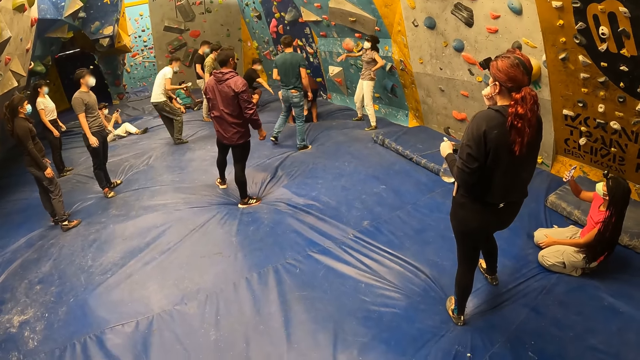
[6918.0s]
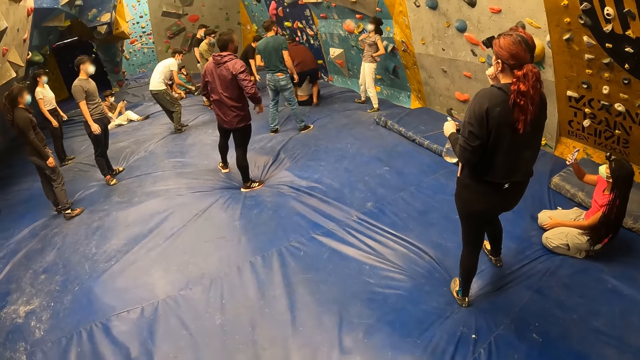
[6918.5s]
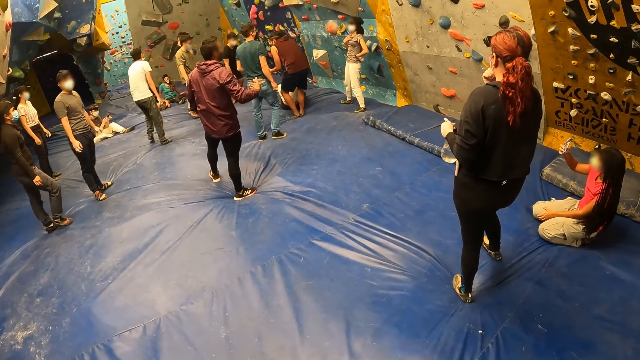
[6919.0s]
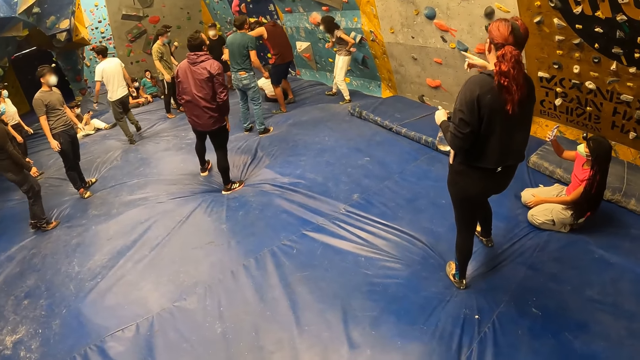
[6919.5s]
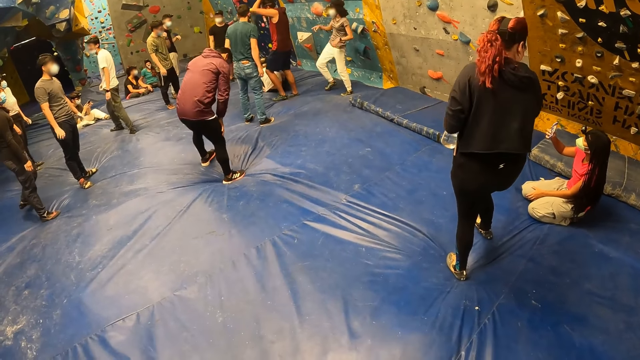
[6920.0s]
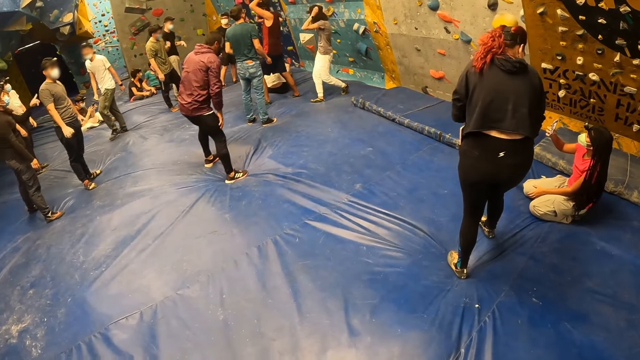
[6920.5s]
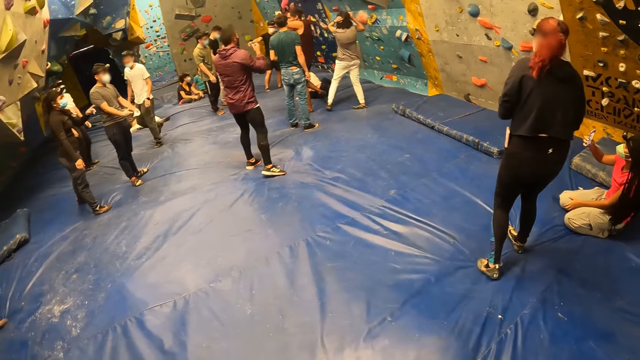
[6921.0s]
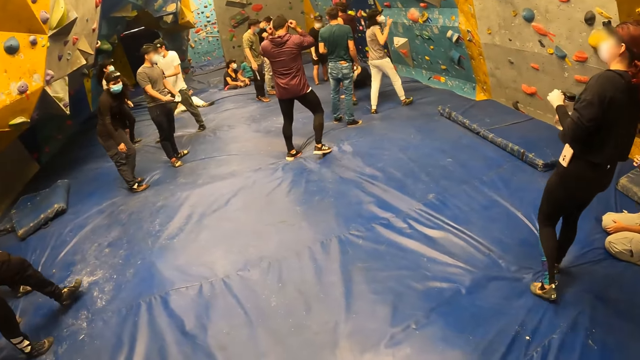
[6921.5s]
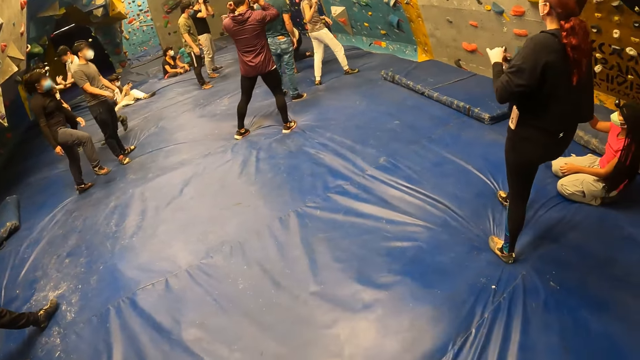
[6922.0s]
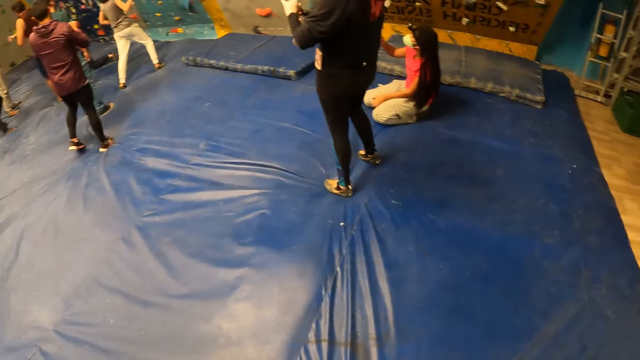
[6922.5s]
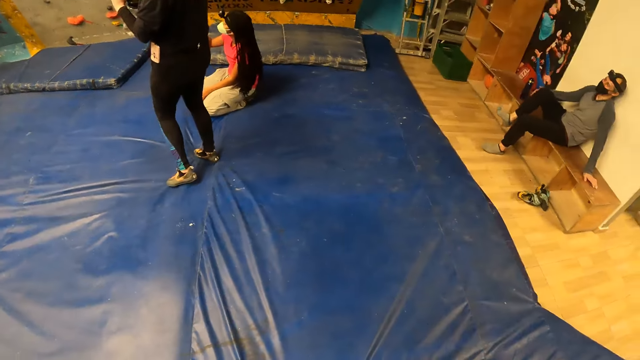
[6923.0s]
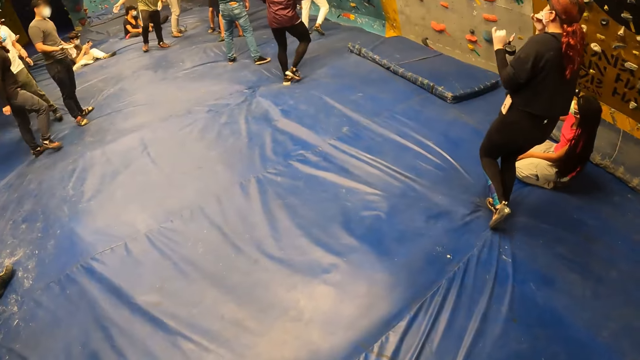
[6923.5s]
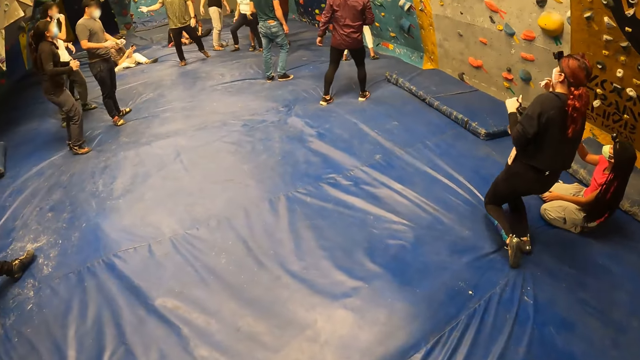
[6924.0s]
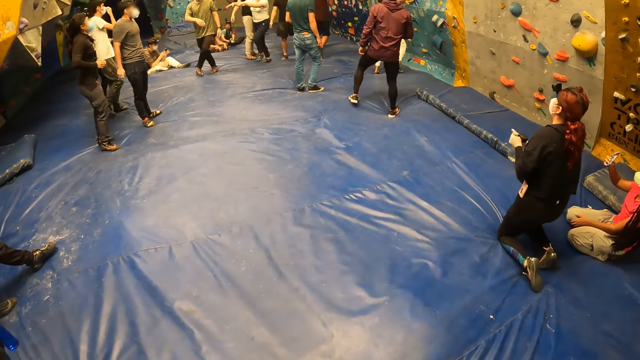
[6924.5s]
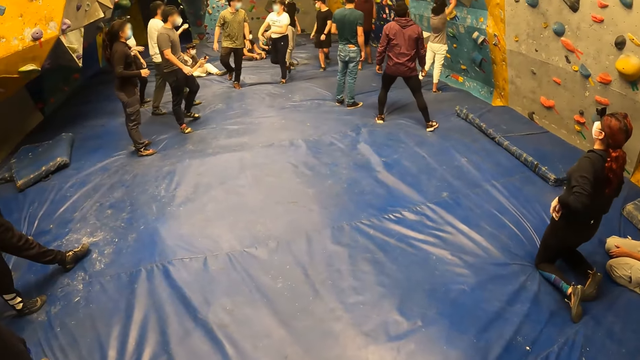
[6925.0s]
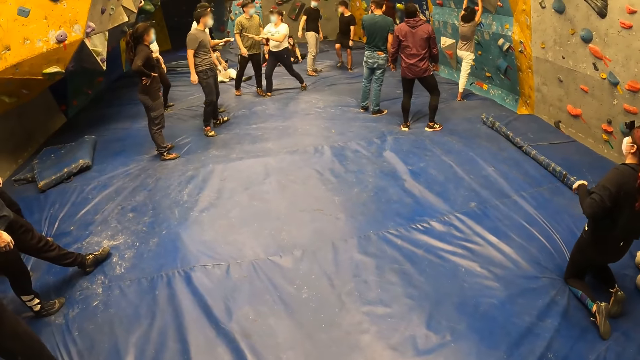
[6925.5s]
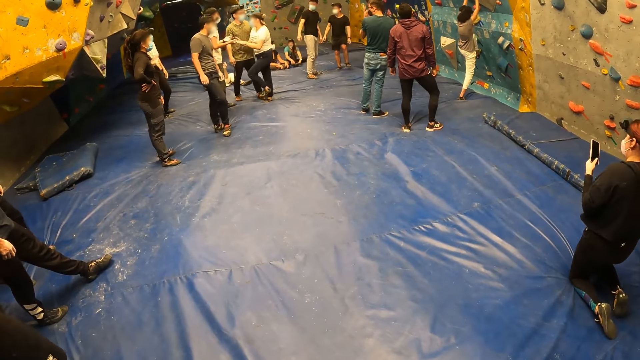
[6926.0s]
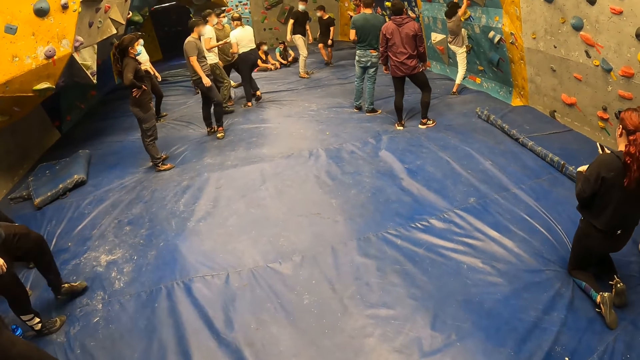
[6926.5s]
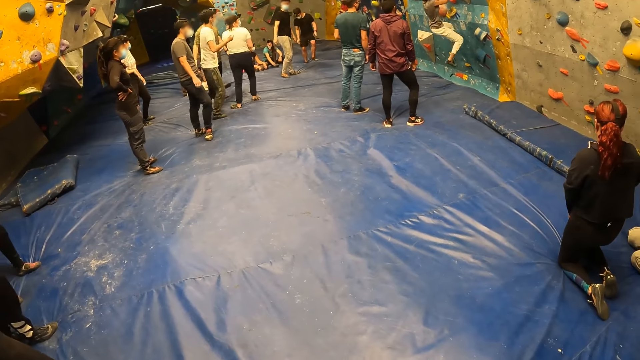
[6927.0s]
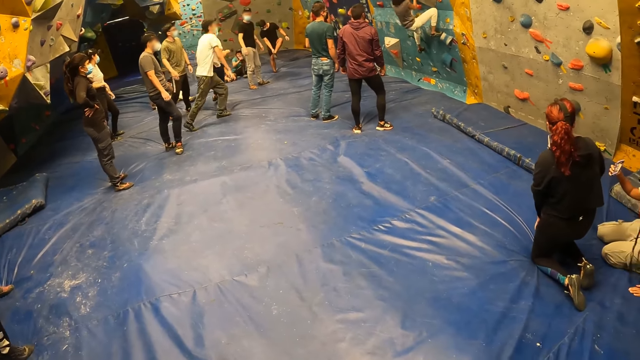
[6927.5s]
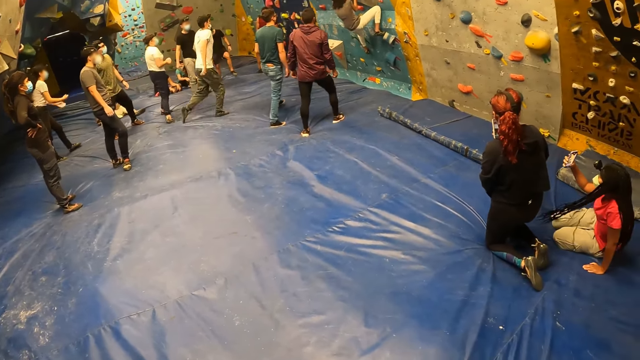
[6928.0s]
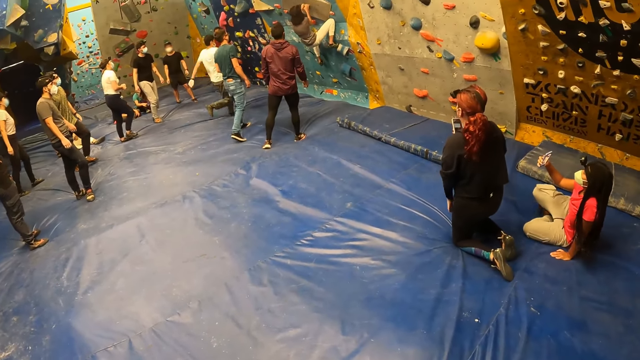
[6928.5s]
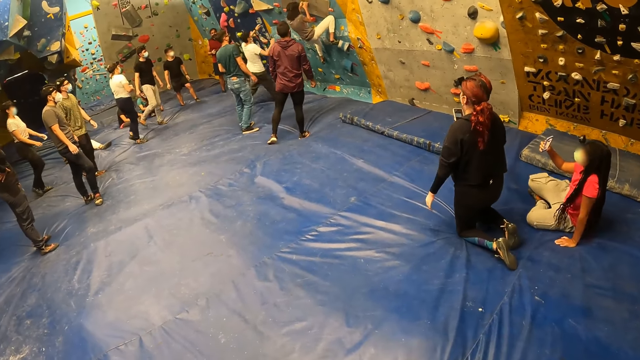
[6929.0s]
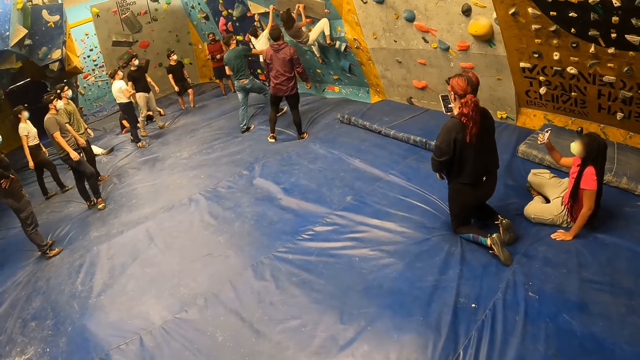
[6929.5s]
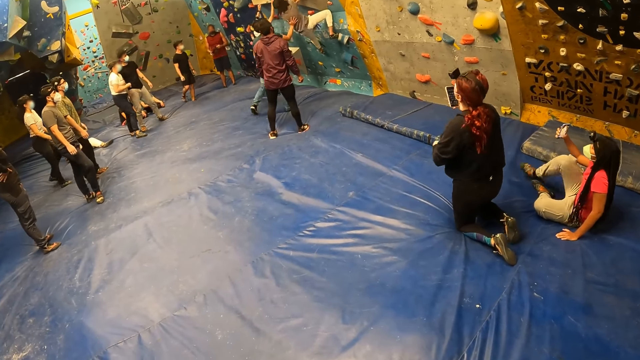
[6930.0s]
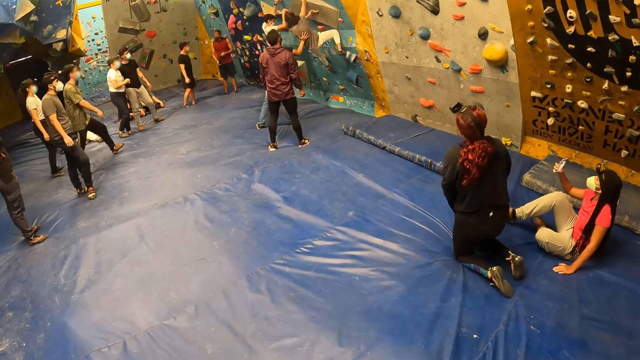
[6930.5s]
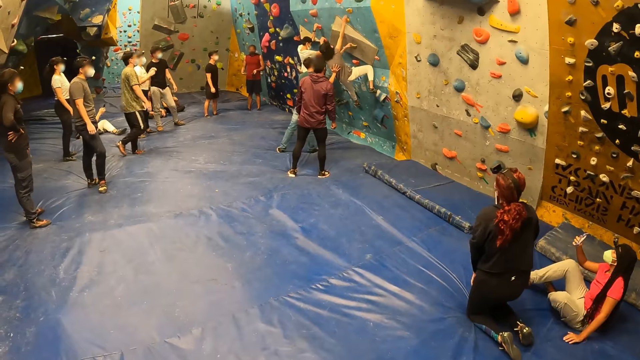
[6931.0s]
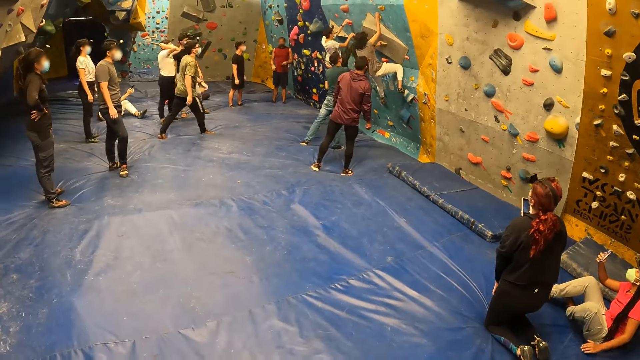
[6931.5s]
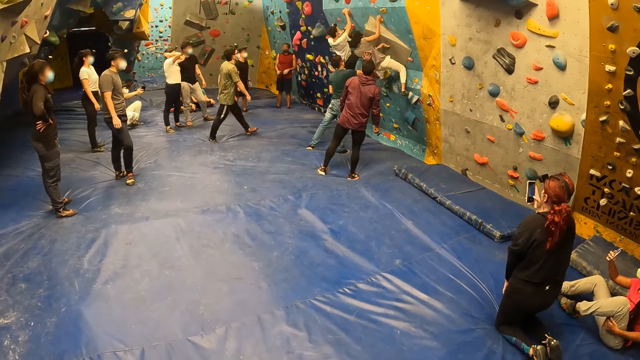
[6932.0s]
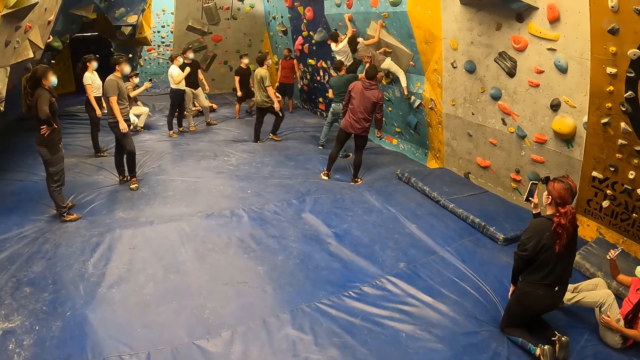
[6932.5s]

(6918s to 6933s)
A lady jumps down. A man sways a hand and holds a thigh. Another lady touches the head. The camera wearer looks around. A third lady kneels down. The first lady walks around. A fourth lady jumps up. The first lady taps another man's hand. A third man moves a leg. The second lady climbs the wall. A fourth man touches his shoes. The second man runs to the wall and climbs the wall. A fifth man holds the second lady. A sixth man walks forward.

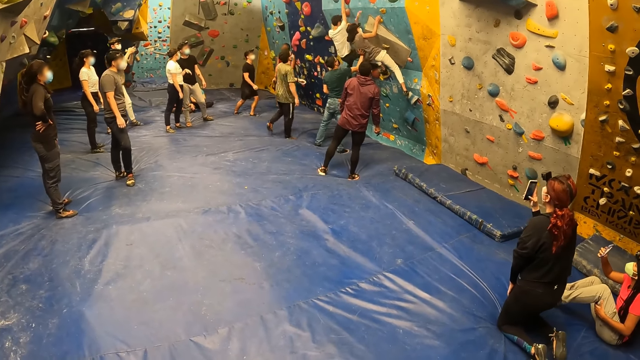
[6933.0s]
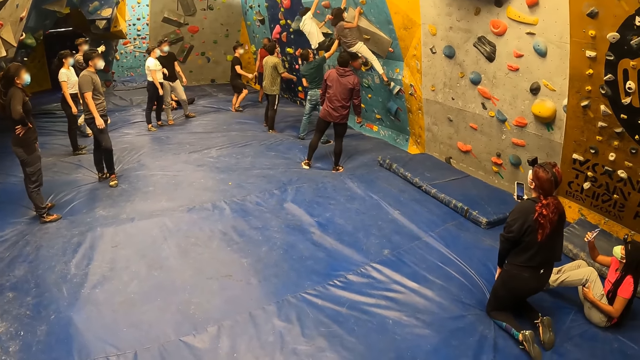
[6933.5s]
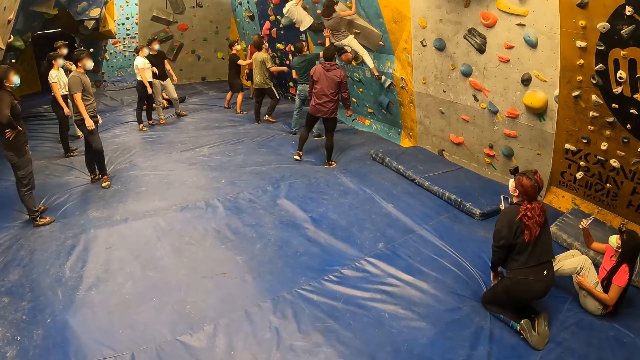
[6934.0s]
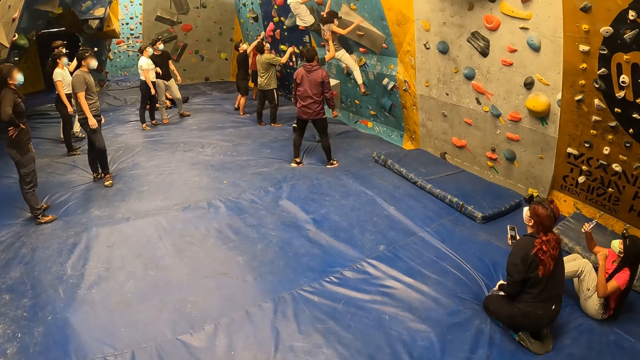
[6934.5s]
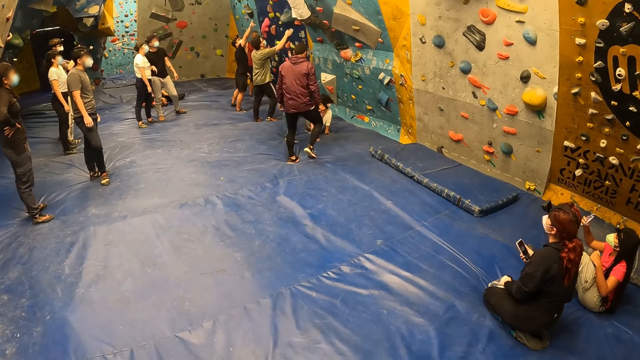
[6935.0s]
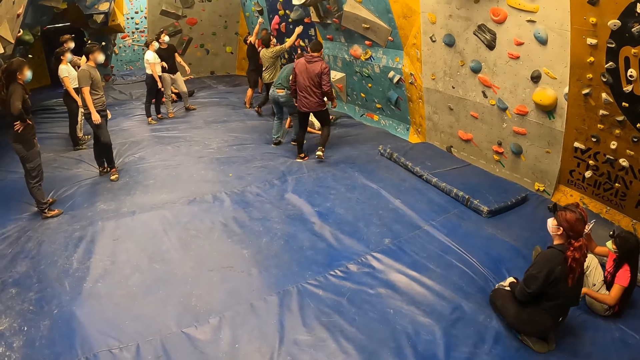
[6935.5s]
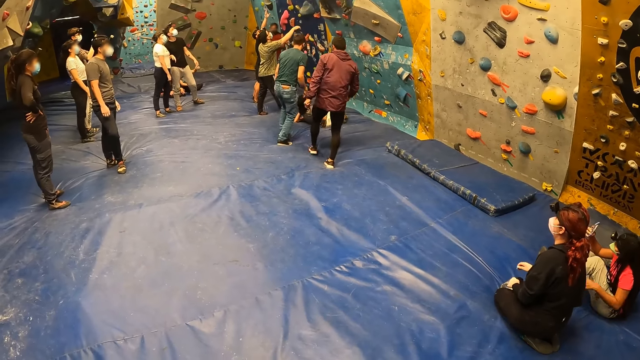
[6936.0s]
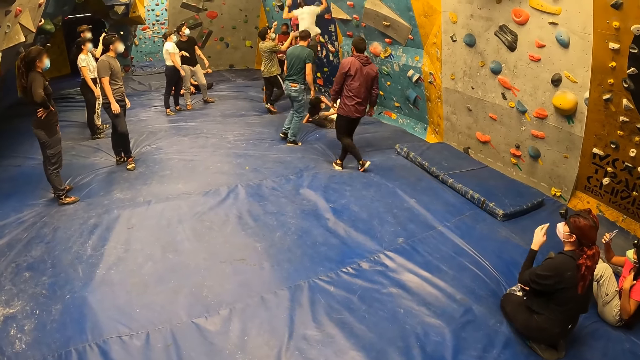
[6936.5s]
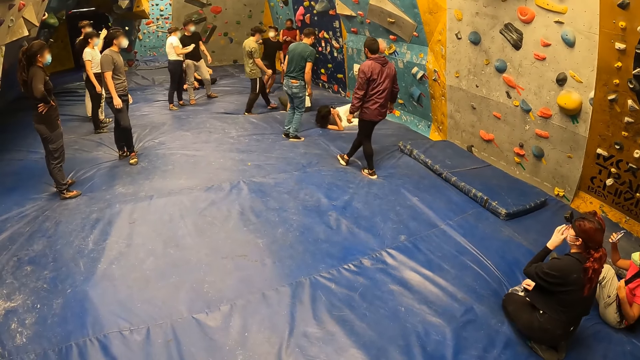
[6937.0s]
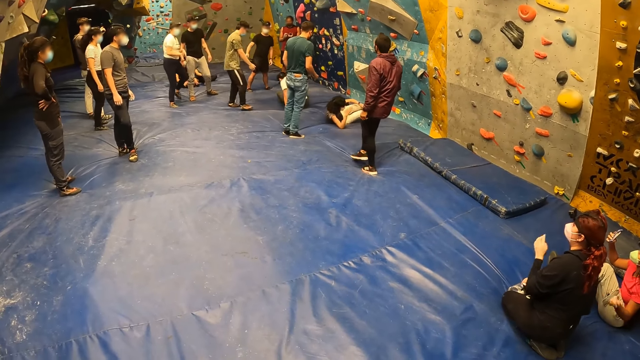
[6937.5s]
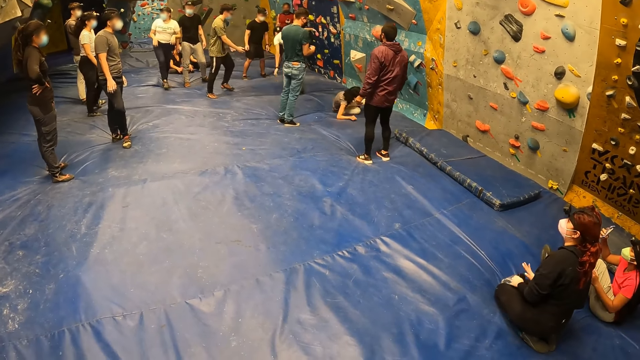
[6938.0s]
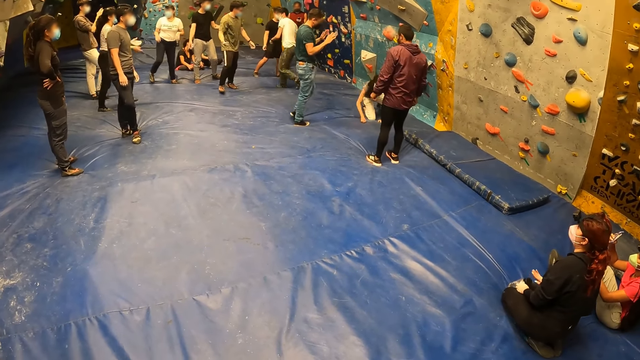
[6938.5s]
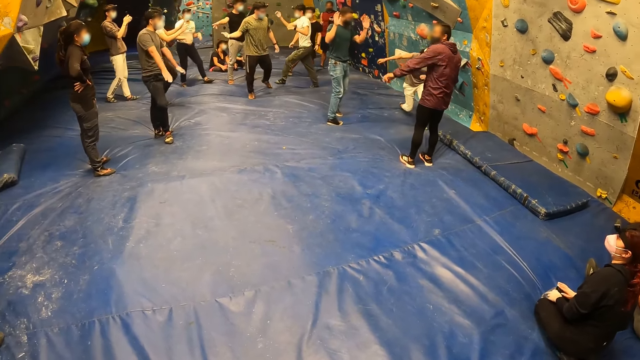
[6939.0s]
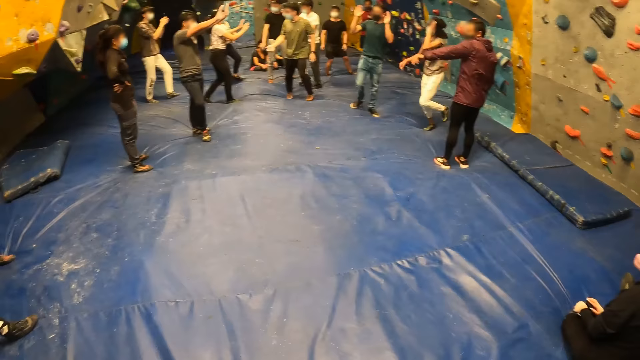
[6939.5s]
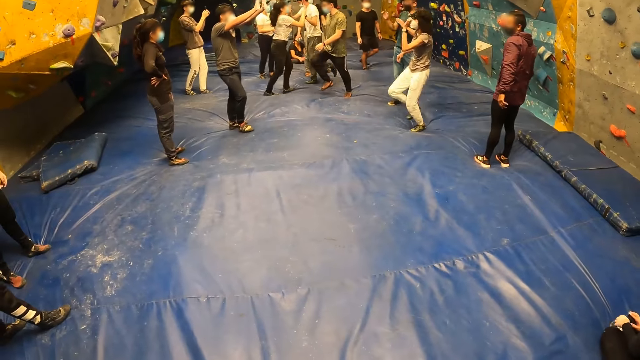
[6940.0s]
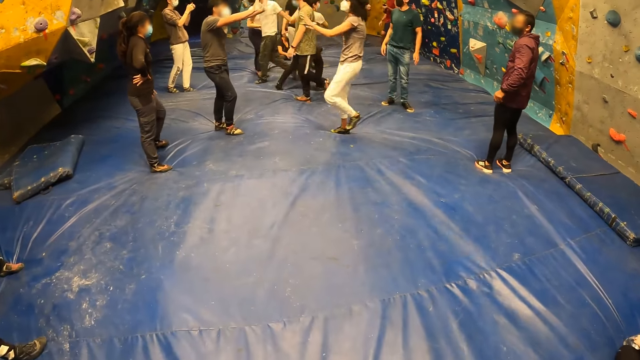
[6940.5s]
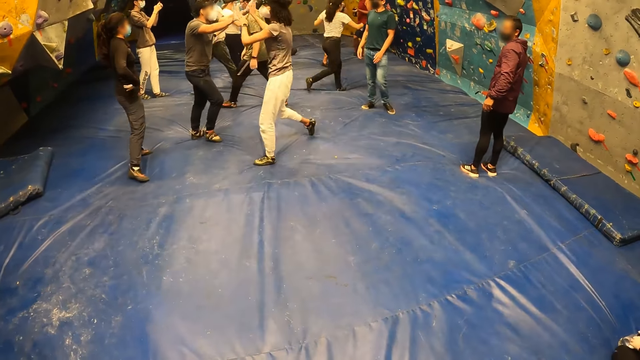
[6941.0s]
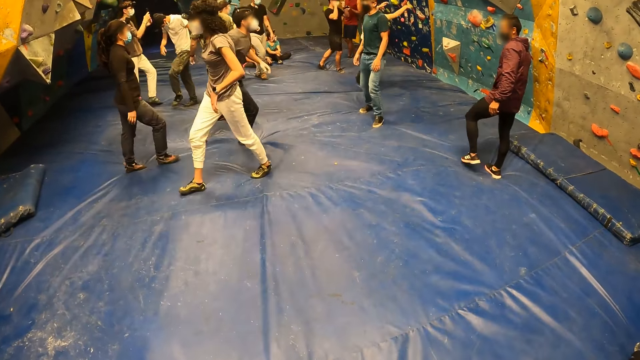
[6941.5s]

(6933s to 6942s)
A man moves forward. A lady sits back. The man lifts a hand. Another lady jumps down. Another man lifts a hand. A third man jumps down and stands up. A fourth man turns back. The second lady runs around. The third man taps a third lady's hand. The second lady taps a fifth man's hands. A fourth lady moves aside.
